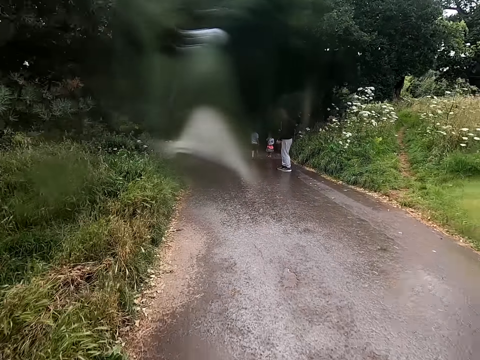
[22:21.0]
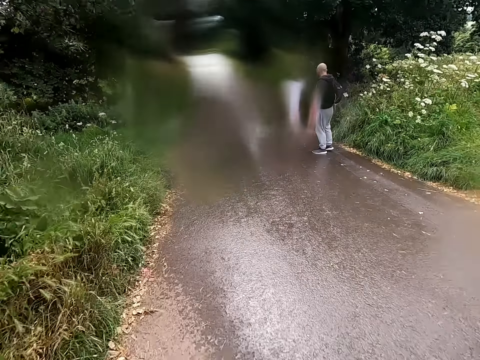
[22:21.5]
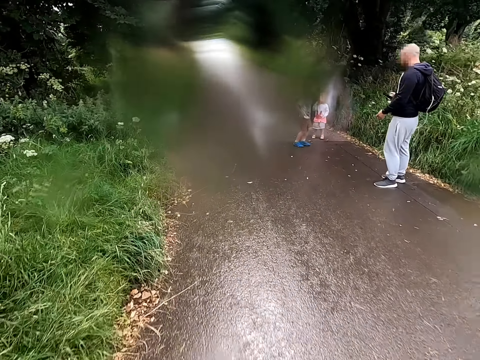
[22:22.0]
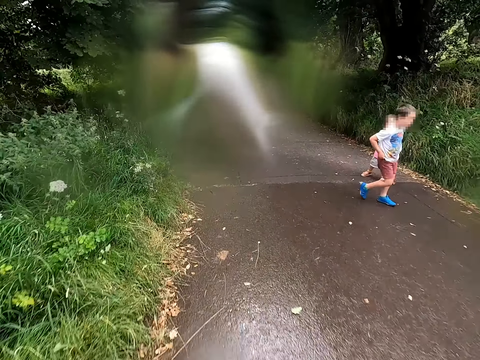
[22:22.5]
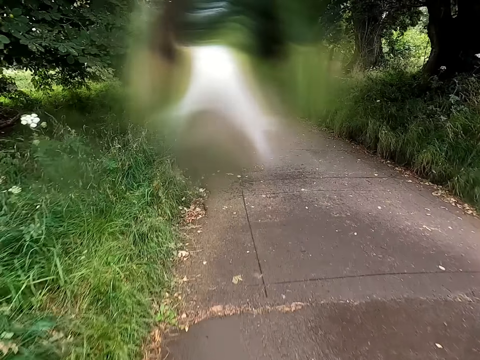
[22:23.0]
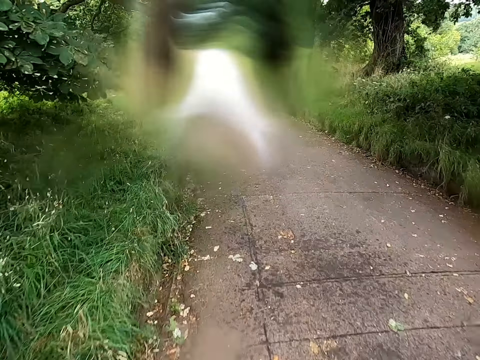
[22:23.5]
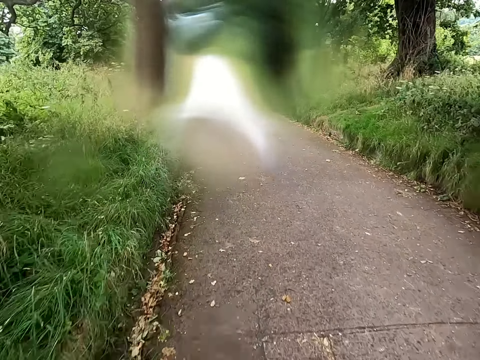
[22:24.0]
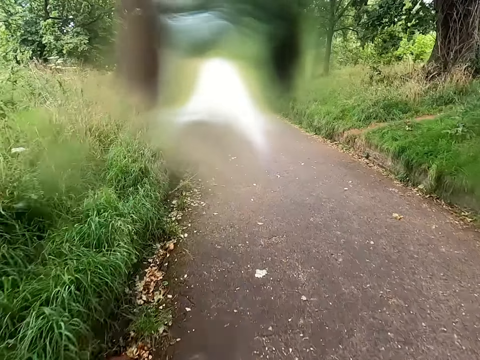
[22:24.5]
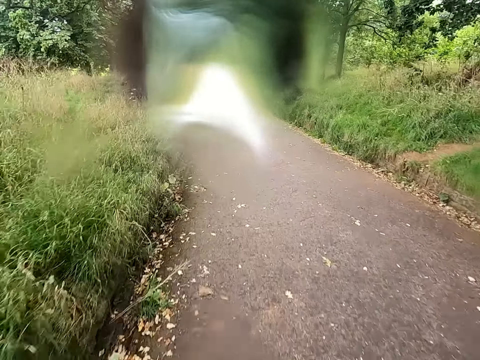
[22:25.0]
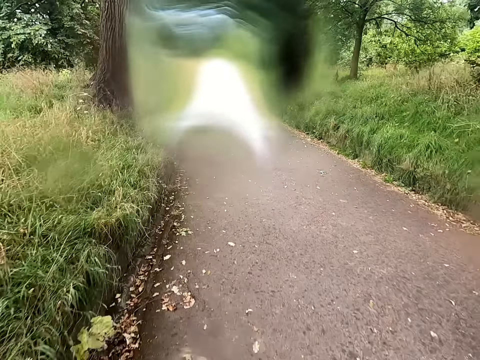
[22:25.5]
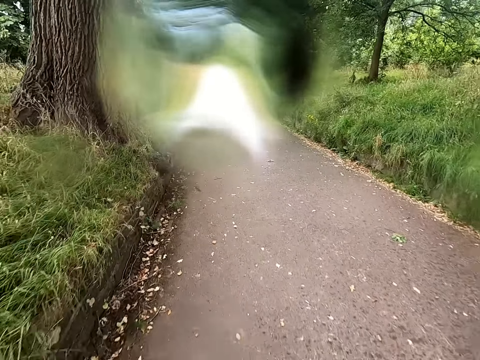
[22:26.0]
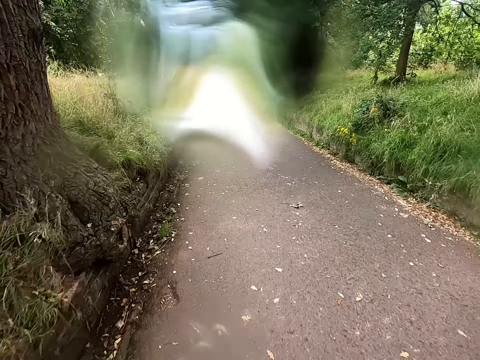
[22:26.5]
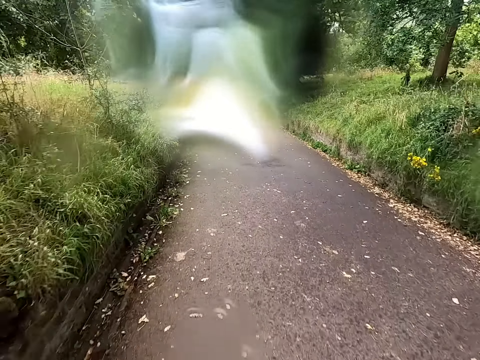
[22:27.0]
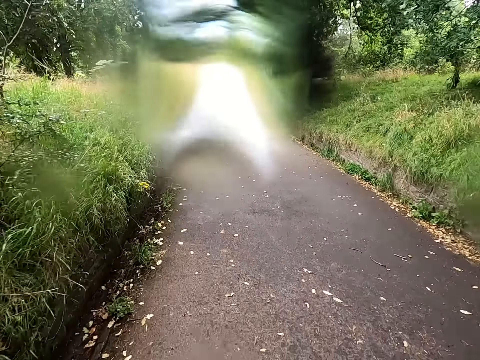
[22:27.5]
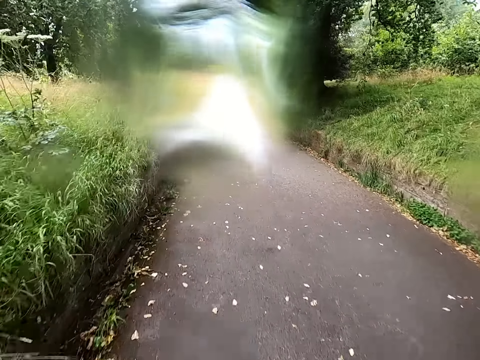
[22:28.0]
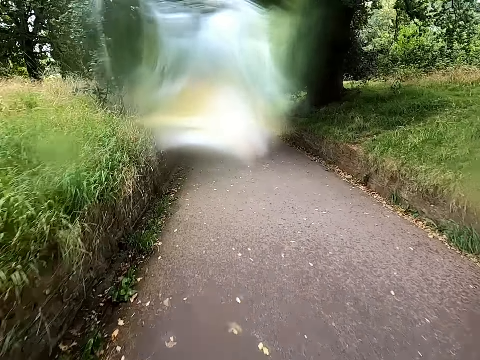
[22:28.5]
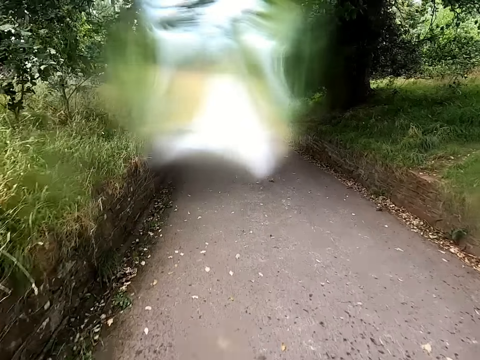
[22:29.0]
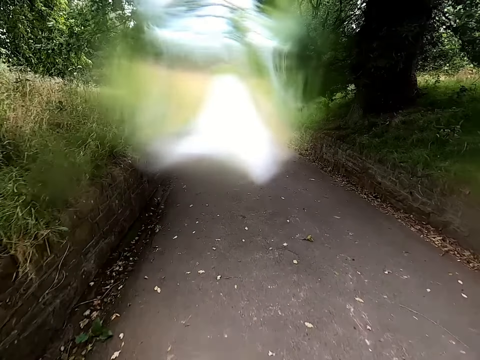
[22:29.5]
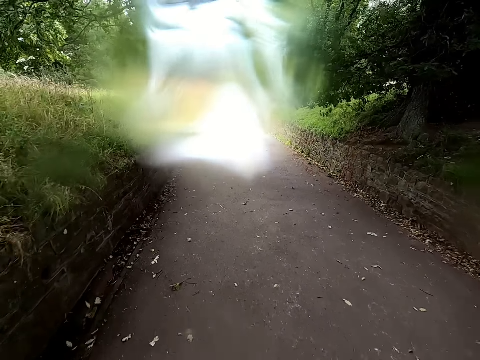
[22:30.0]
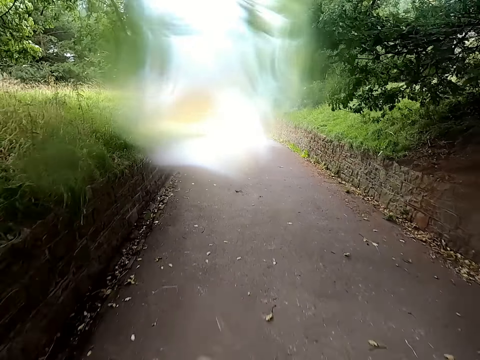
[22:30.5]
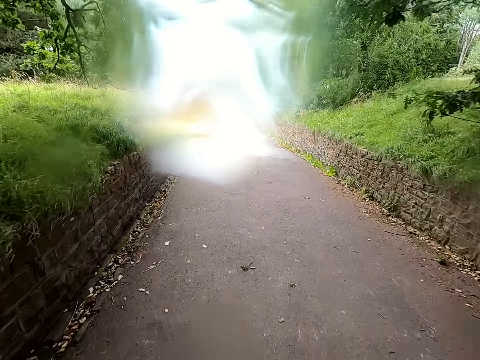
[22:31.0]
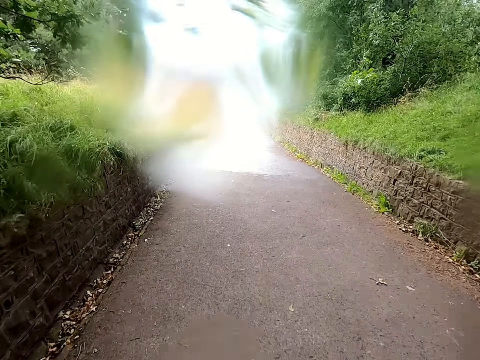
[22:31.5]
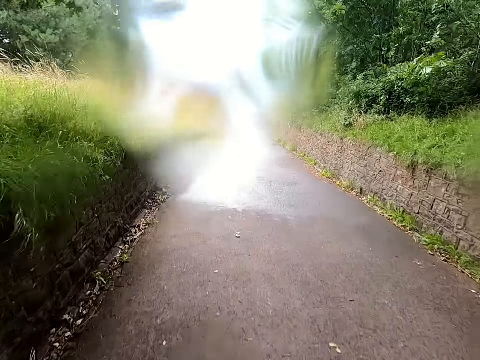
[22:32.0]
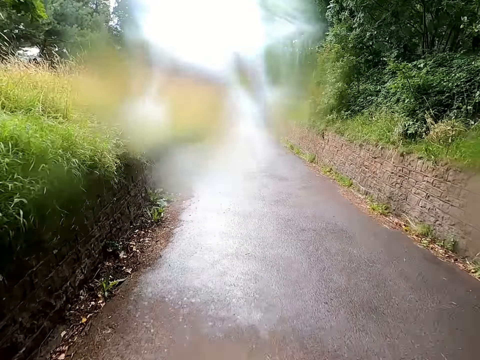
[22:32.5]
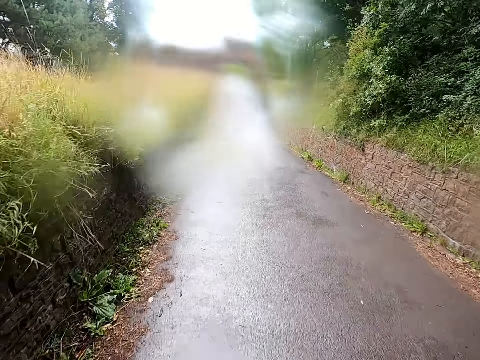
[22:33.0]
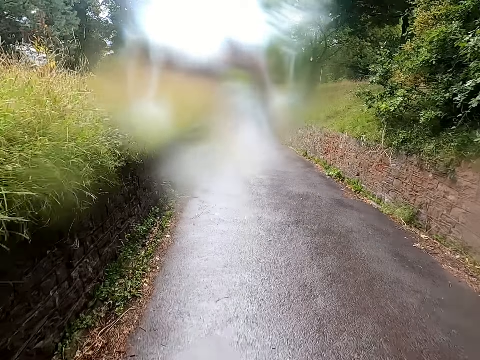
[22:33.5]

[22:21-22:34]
The camera wearer rides a bicycle past a man. They ride the bicycle past another man. They ride the bicycle past a lady. They ride the bicycle on a road.

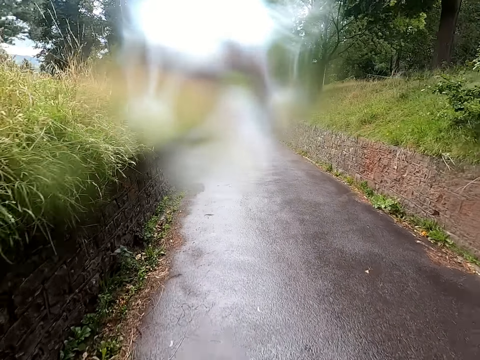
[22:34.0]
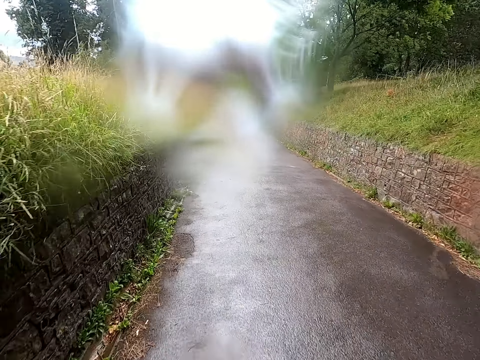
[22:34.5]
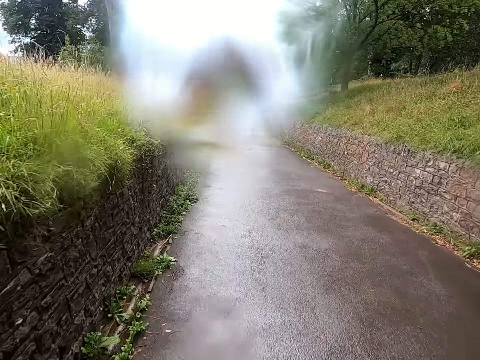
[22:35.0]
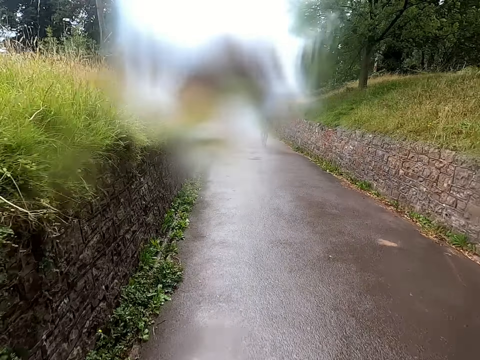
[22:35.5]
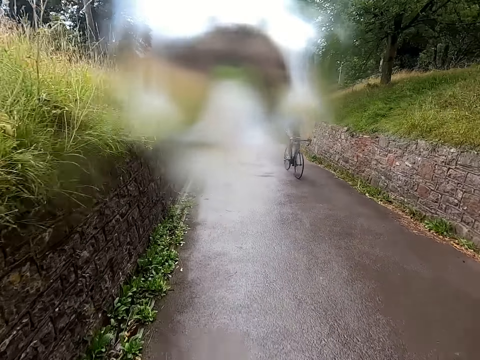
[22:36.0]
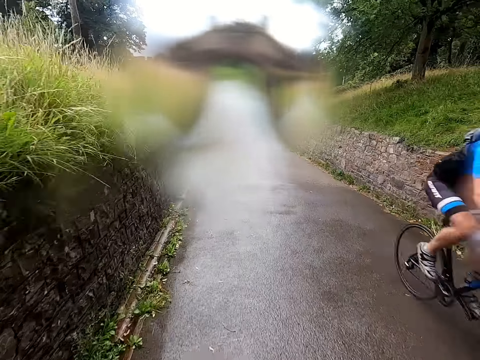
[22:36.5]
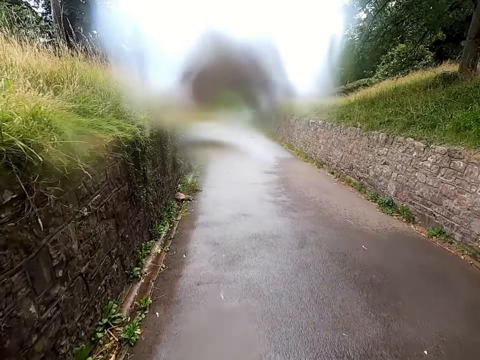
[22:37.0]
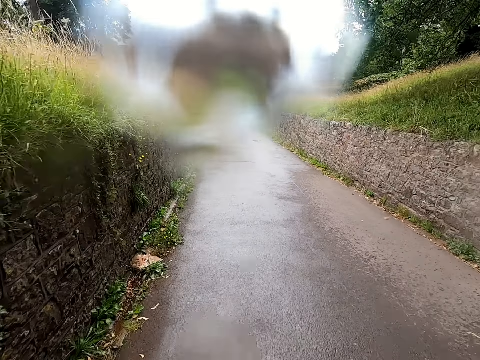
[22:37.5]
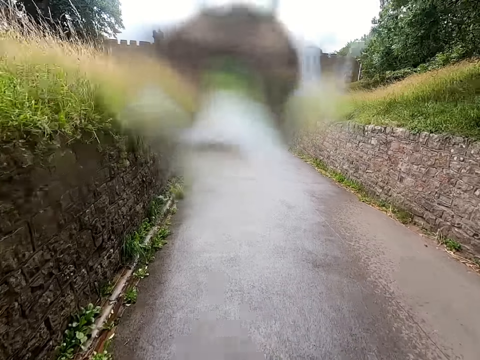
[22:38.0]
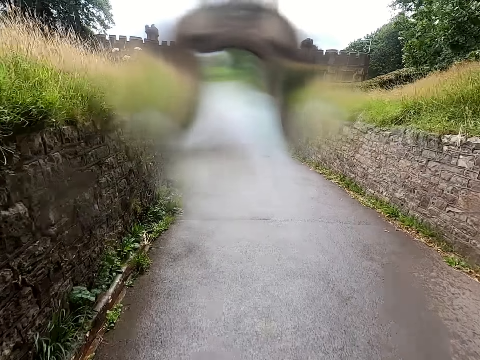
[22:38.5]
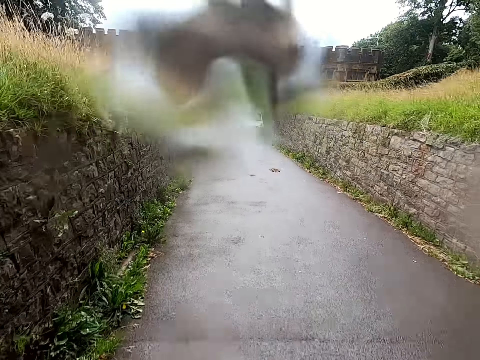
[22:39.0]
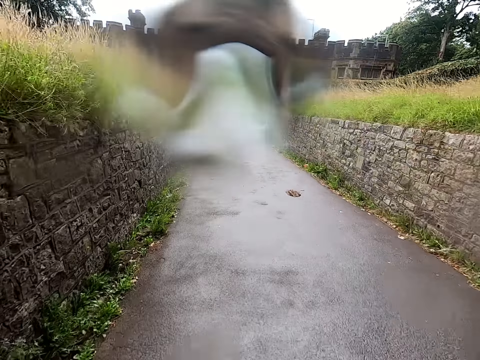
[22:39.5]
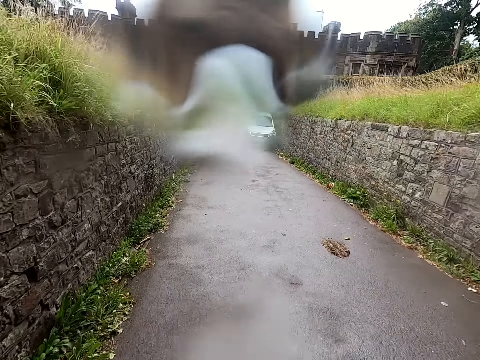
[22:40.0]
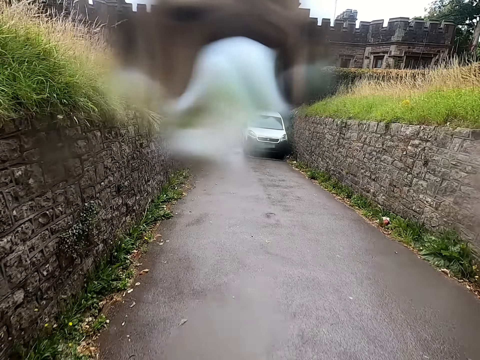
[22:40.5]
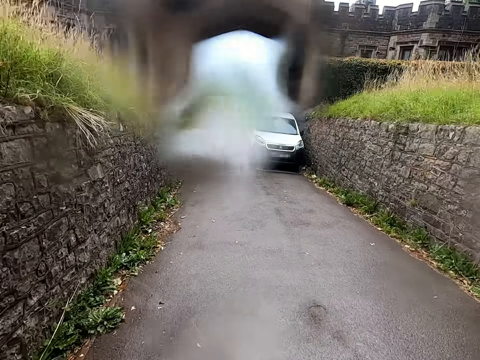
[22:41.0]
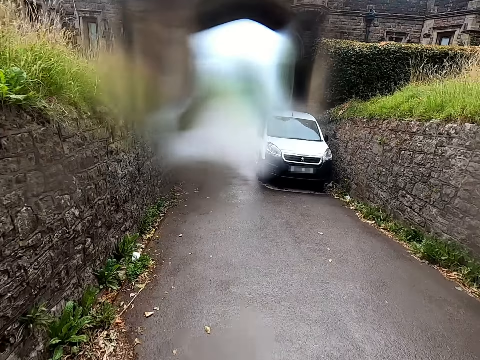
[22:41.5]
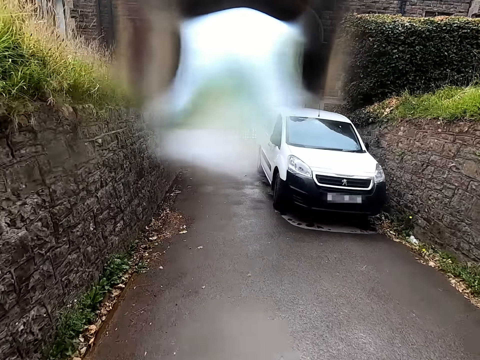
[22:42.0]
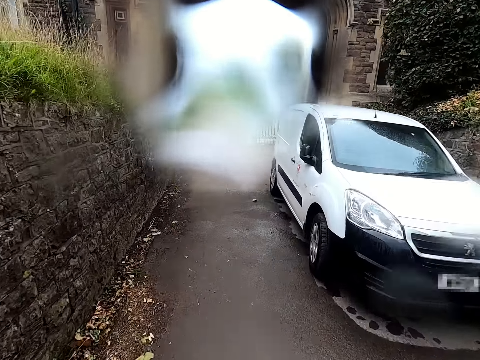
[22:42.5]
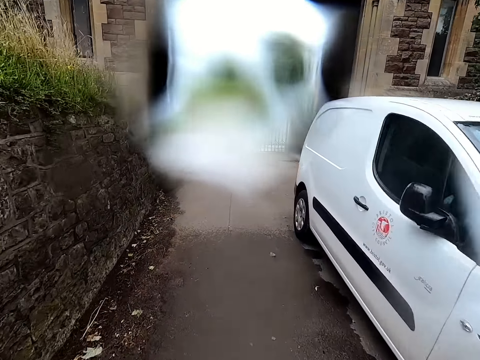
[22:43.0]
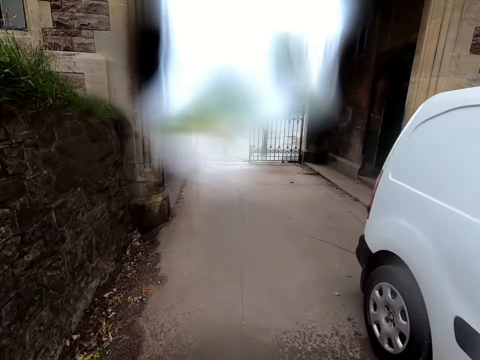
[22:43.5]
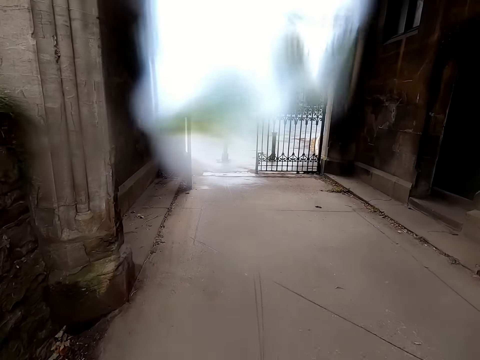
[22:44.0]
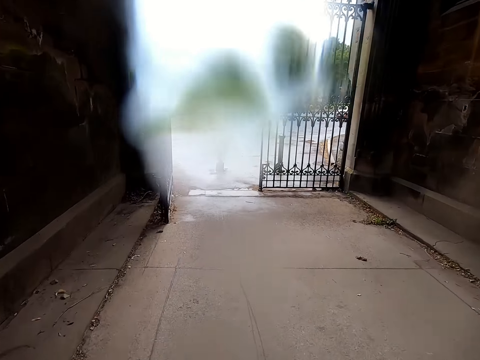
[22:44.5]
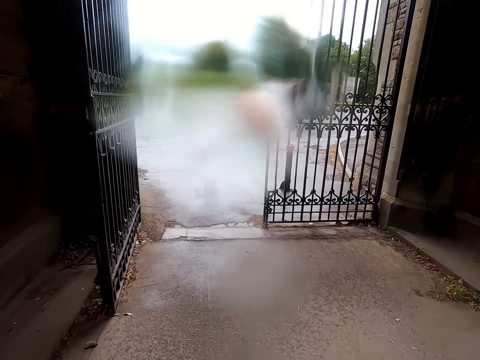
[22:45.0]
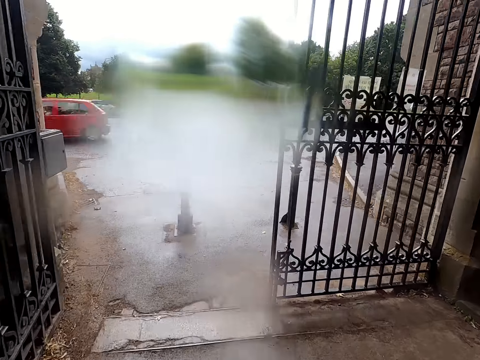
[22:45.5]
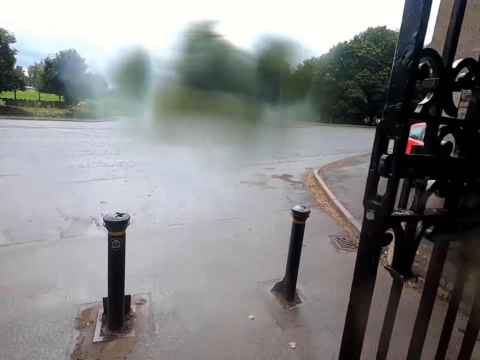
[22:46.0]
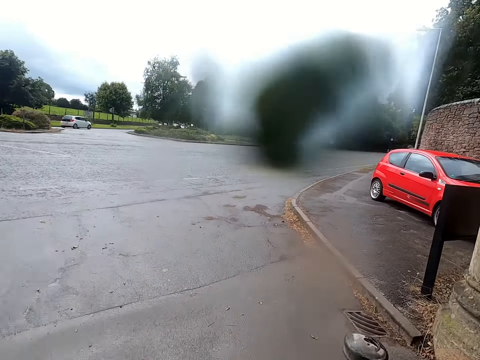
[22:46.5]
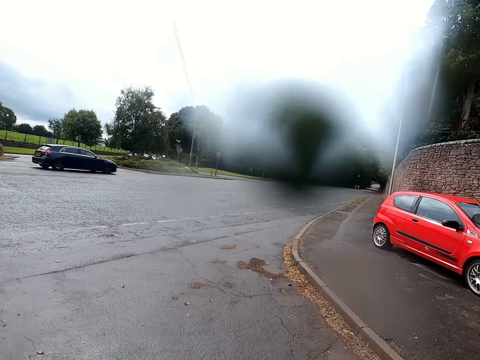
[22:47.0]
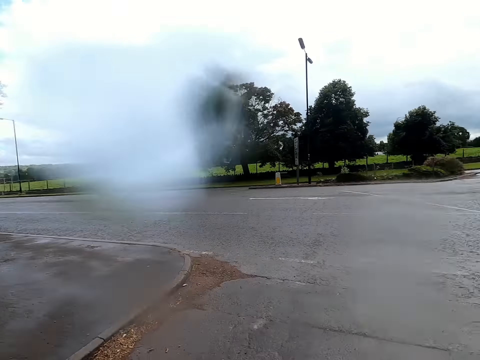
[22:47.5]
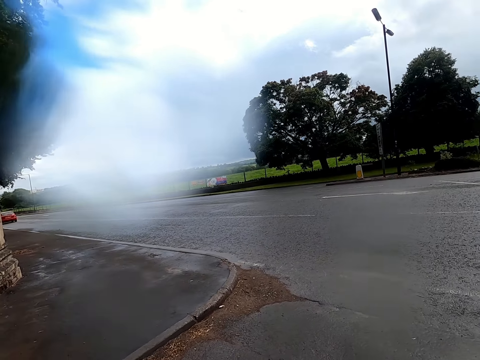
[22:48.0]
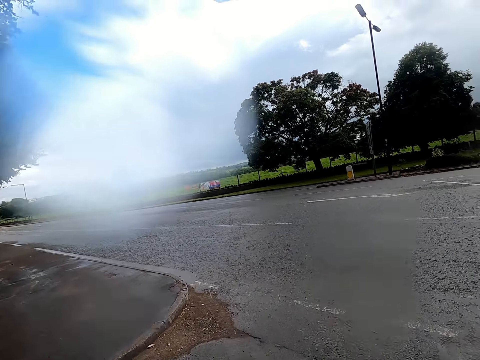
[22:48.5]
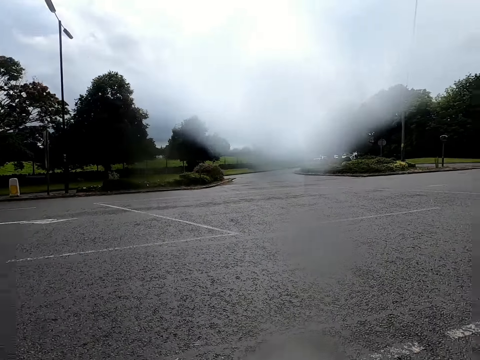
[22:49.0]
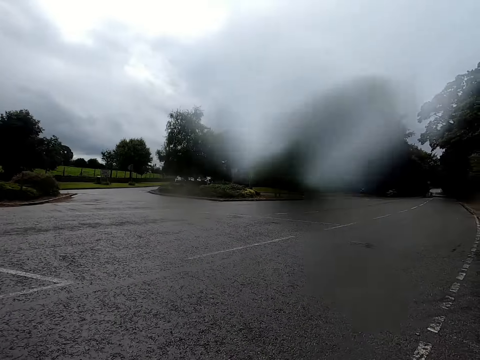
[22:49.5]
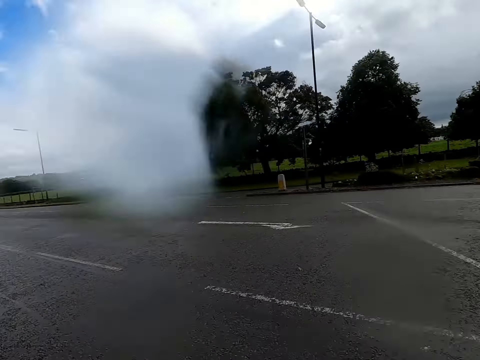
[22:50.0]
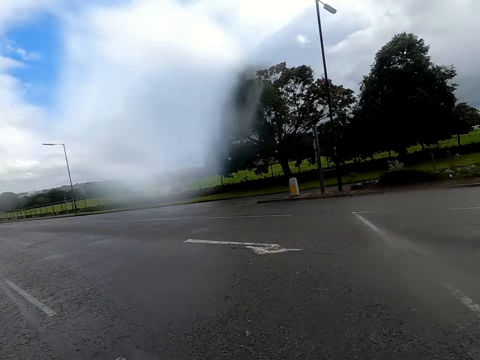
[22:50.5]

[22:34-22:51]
A man rides a bicycle past the camera wearer. The camera wearer rides a bicycle on a road. They look on the left and right of the road. They cycle across the road.
